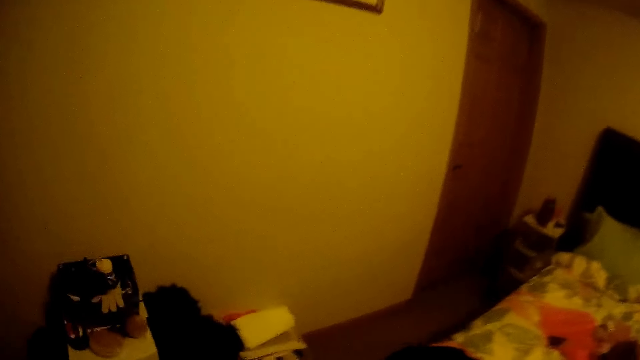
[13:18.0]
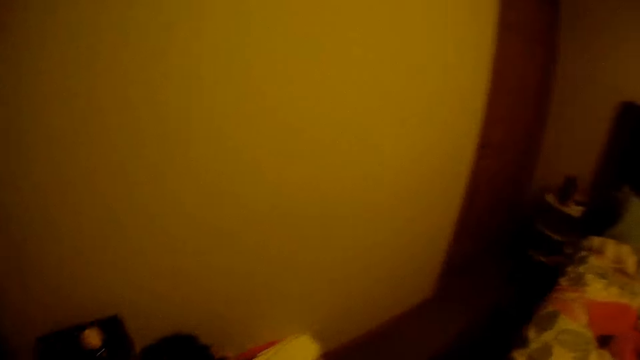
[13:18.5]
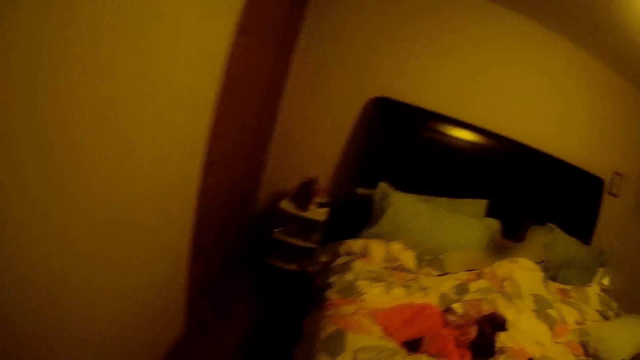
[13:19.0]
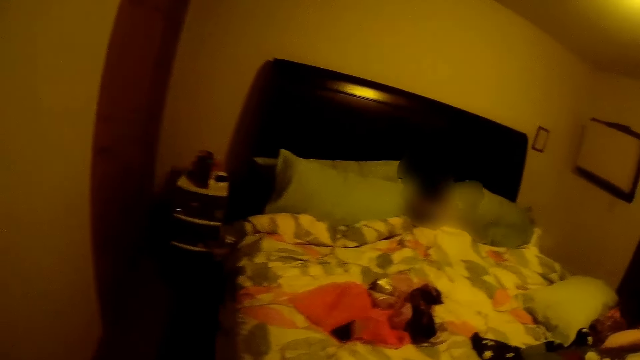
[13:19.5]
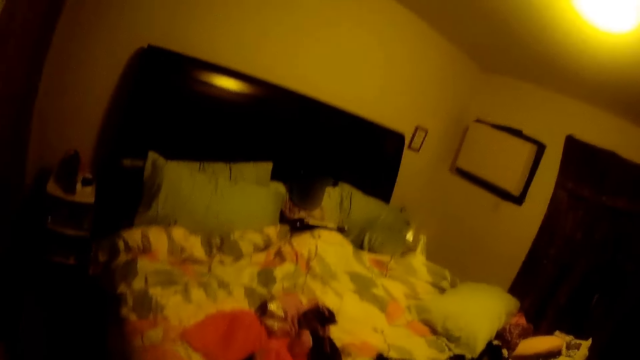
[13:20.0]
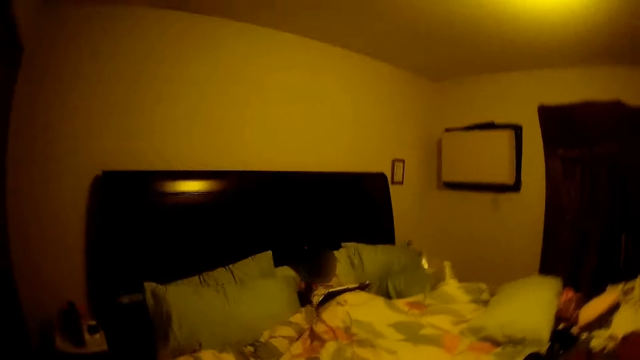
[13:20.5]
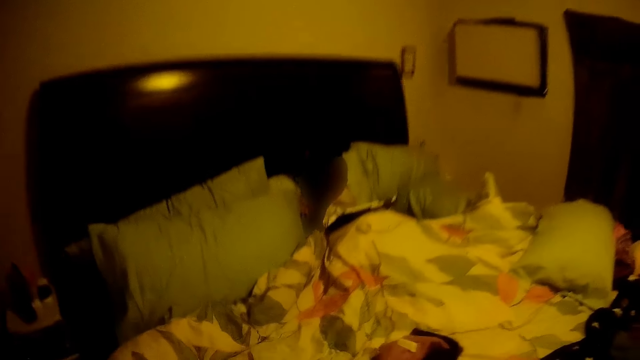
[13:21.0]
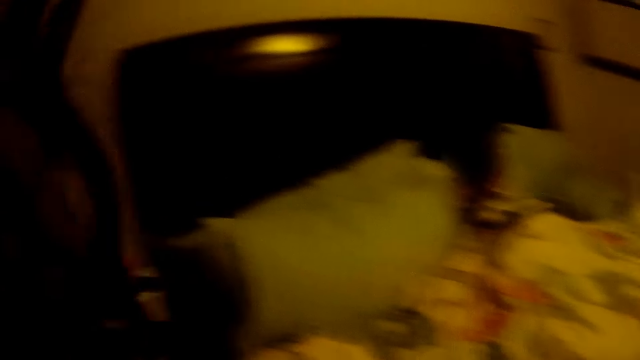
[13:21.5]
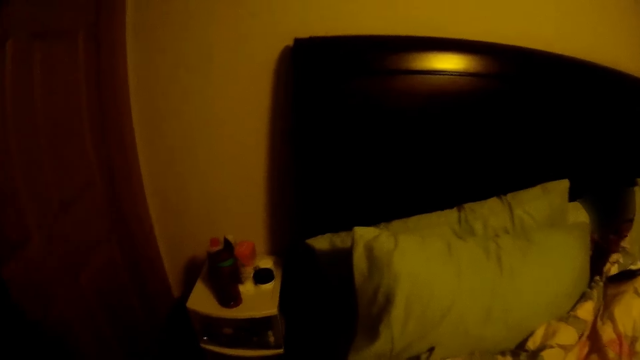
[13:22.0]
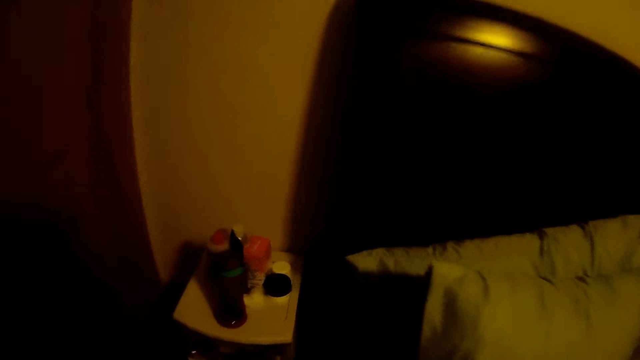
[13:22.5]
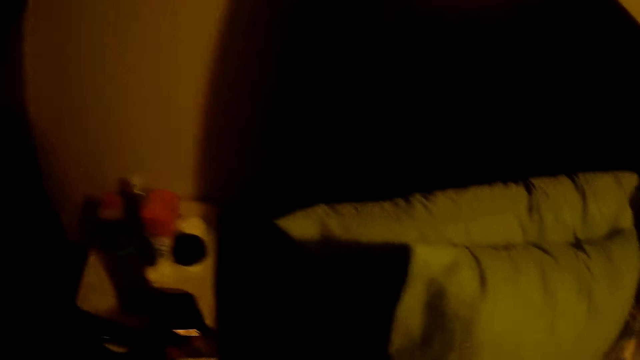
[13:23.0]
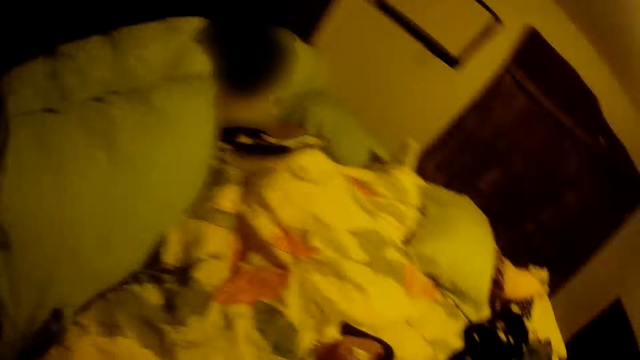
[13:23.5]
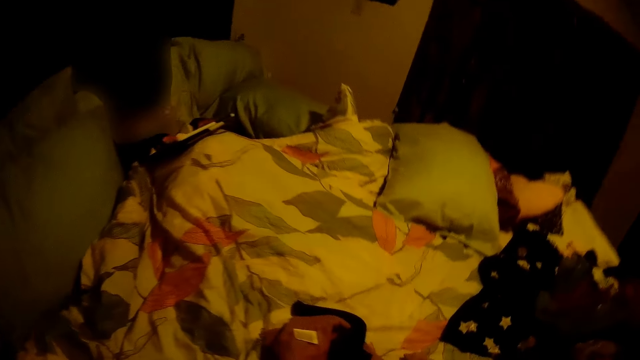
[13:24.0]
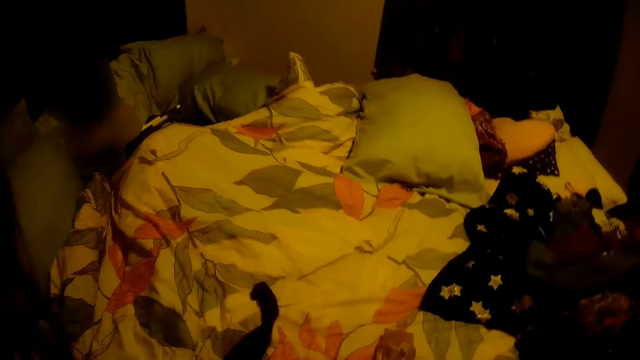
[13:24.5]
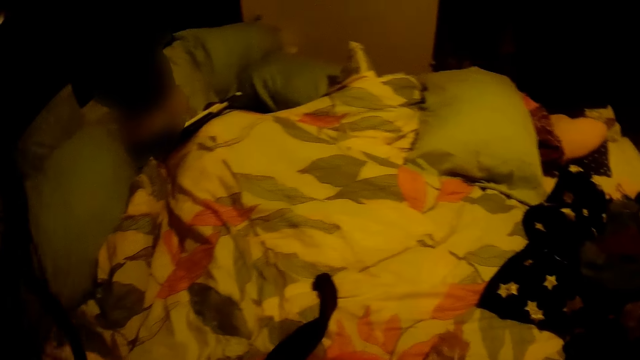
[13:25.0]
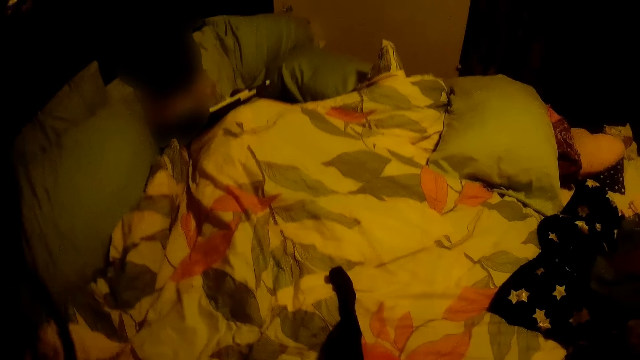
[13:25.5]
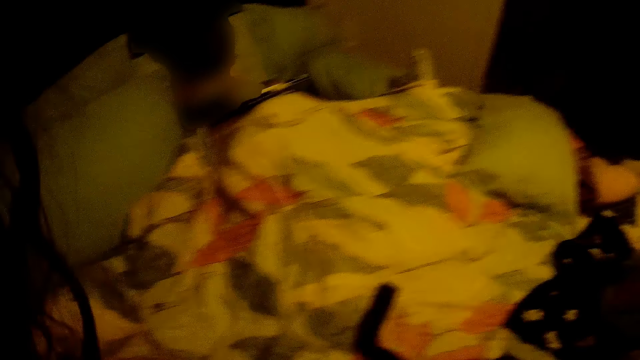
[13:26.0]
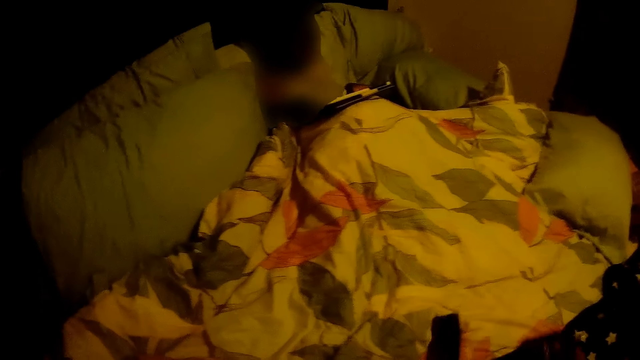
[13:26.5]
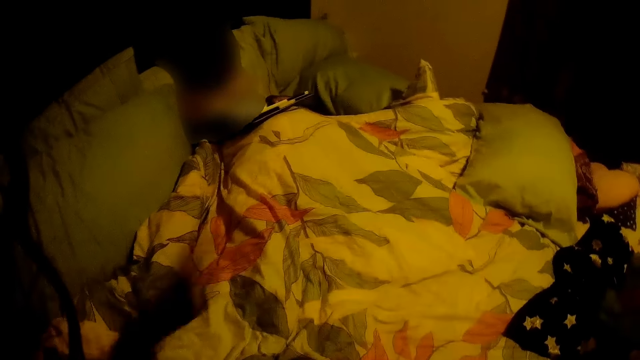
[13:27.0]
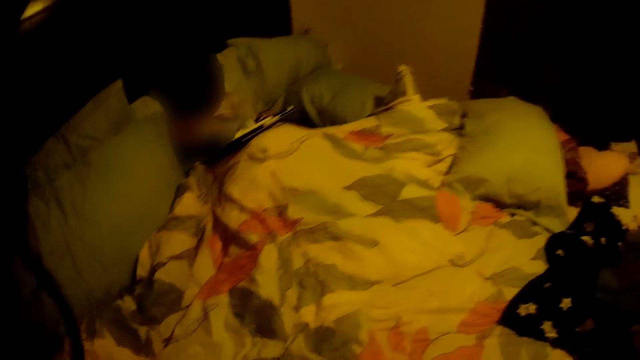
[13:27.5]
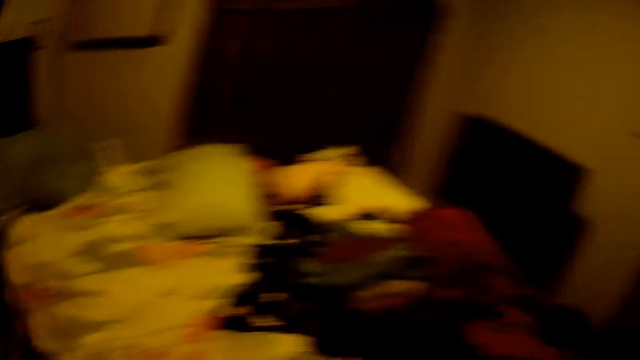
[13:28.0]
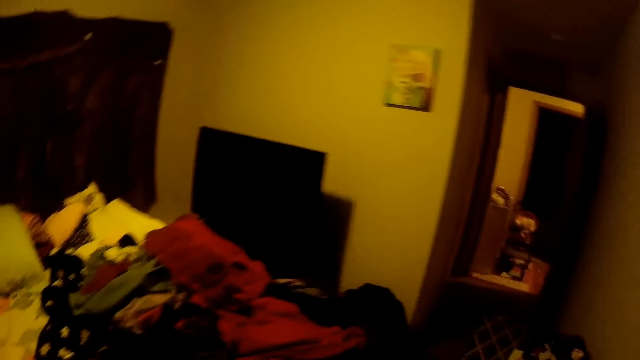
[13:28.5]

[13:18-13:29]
A girl operates her tablet with her right hand. The camera wearer takes a cloth on the bed.

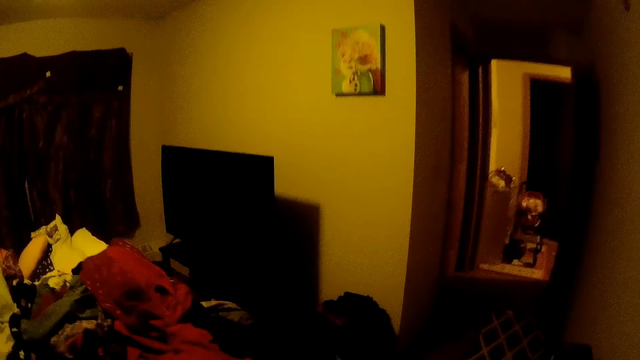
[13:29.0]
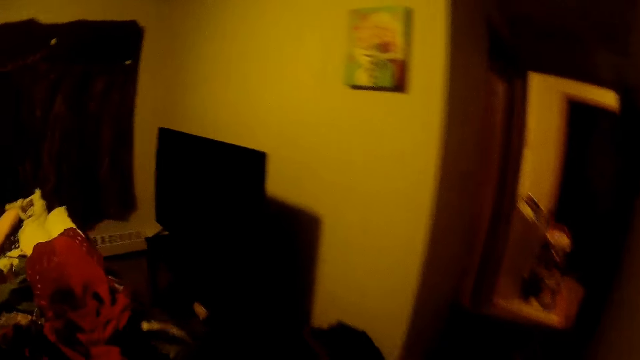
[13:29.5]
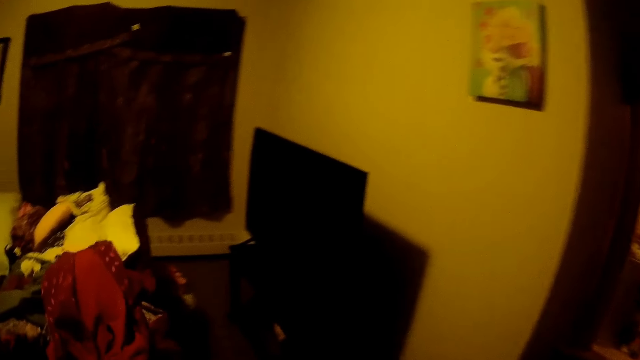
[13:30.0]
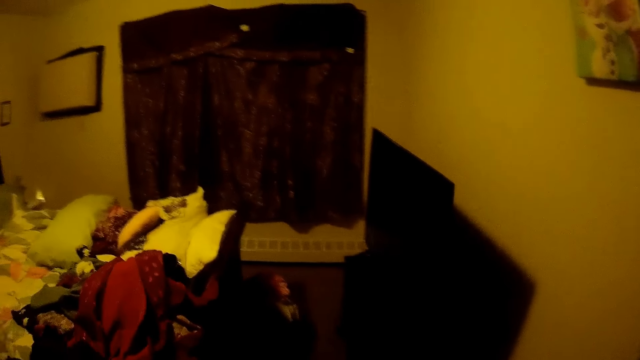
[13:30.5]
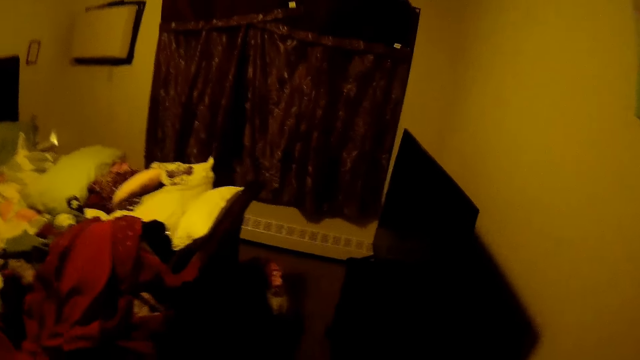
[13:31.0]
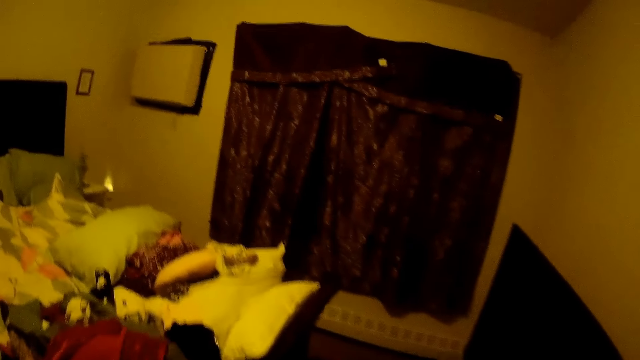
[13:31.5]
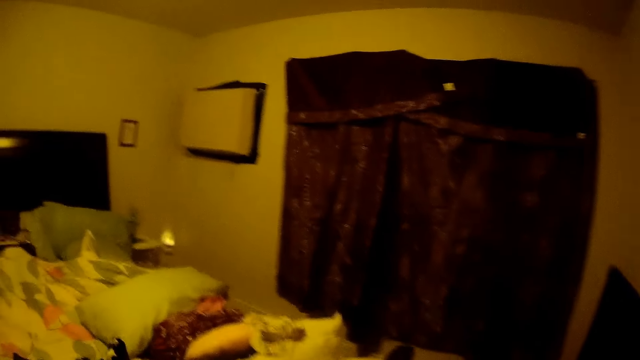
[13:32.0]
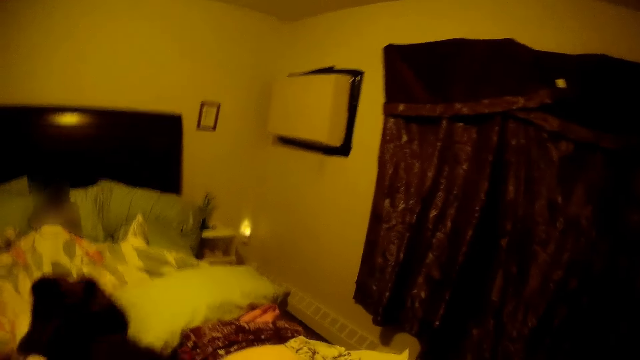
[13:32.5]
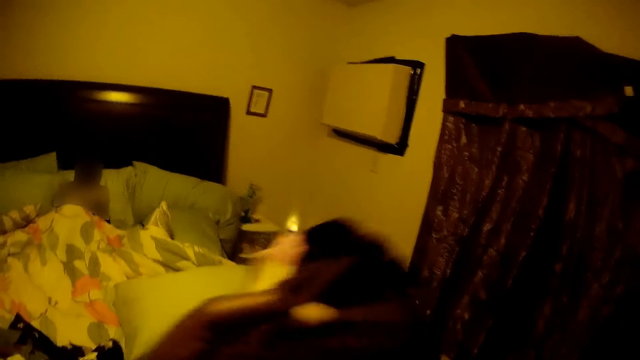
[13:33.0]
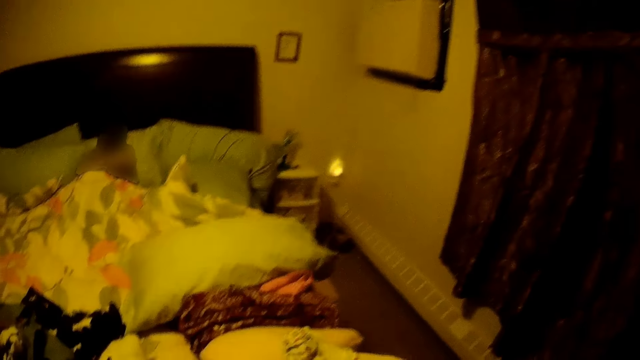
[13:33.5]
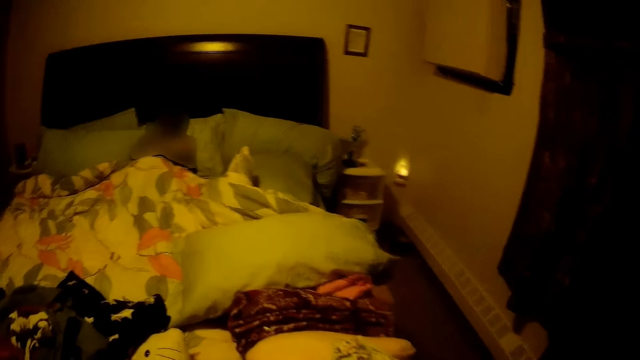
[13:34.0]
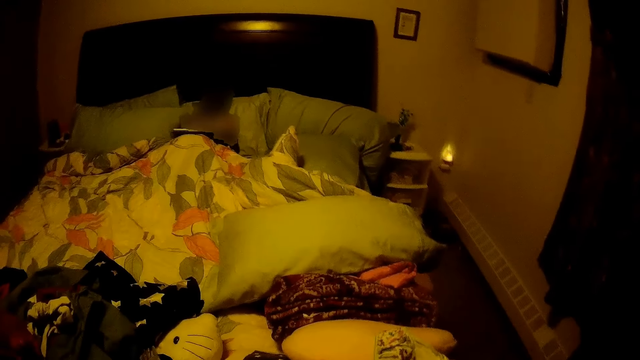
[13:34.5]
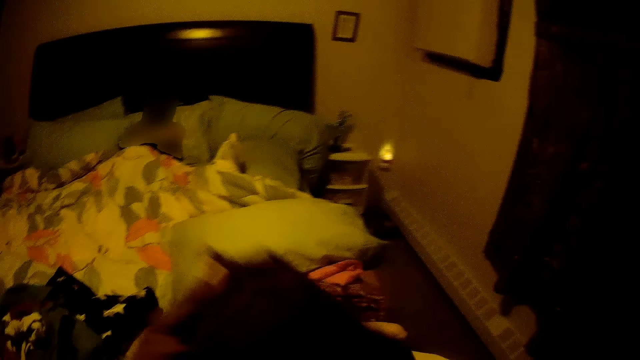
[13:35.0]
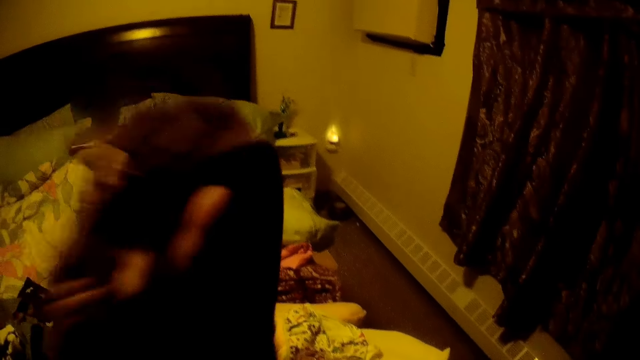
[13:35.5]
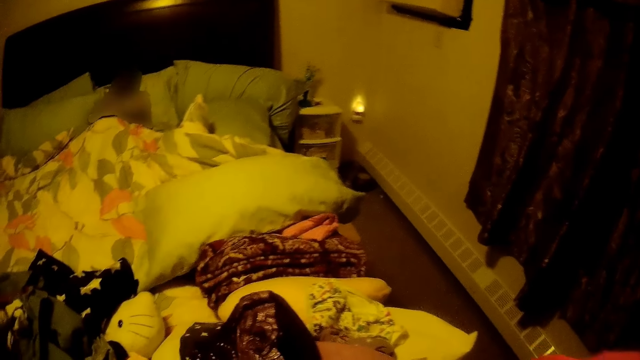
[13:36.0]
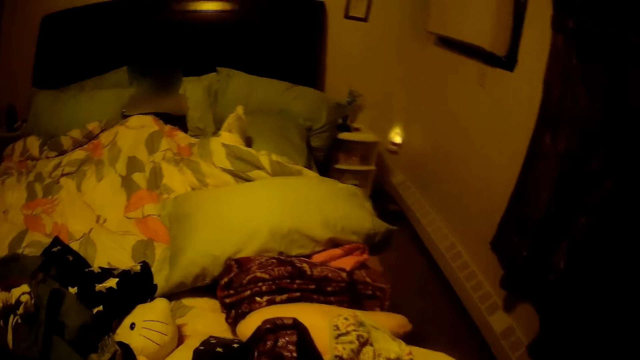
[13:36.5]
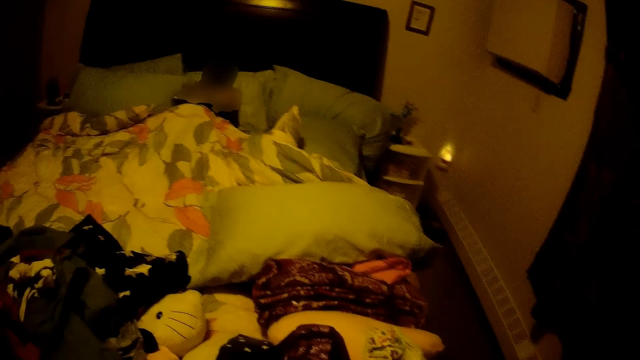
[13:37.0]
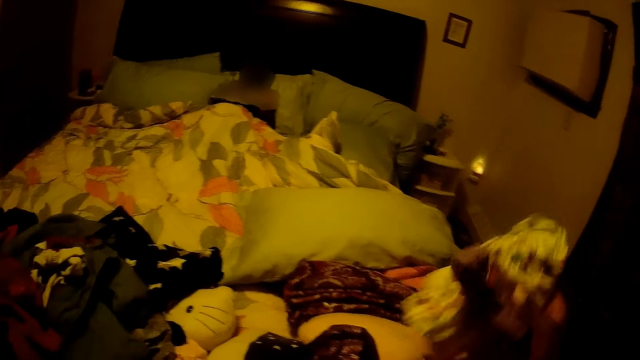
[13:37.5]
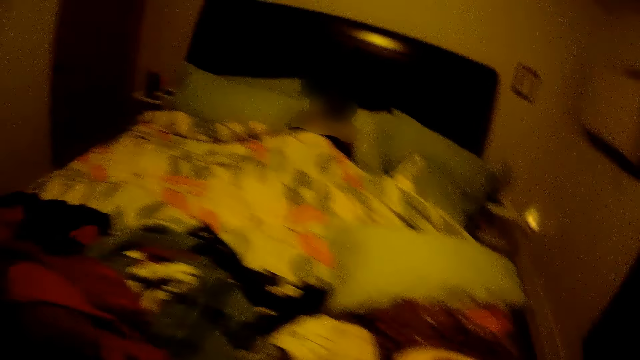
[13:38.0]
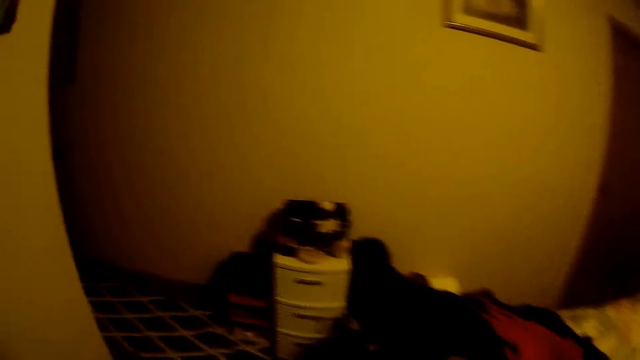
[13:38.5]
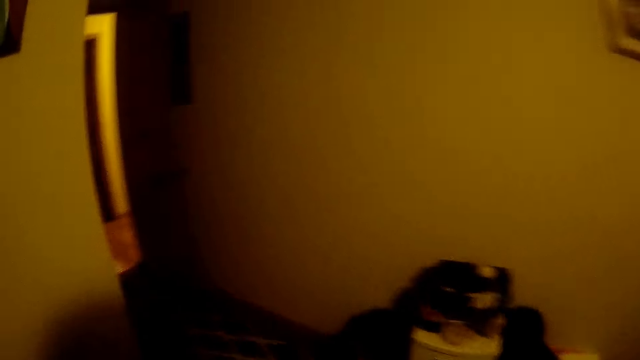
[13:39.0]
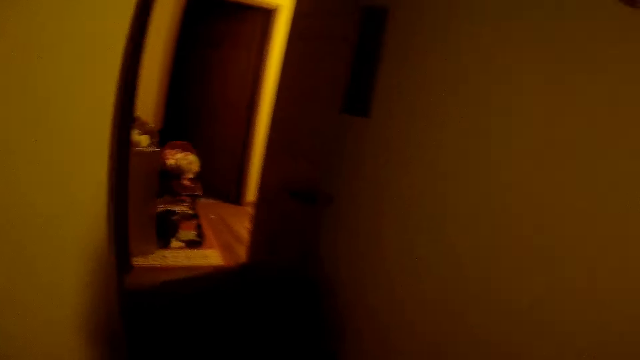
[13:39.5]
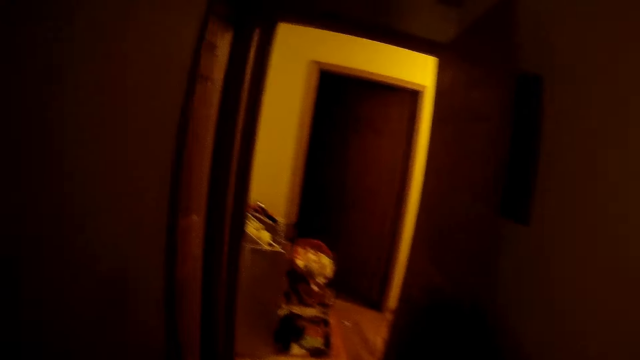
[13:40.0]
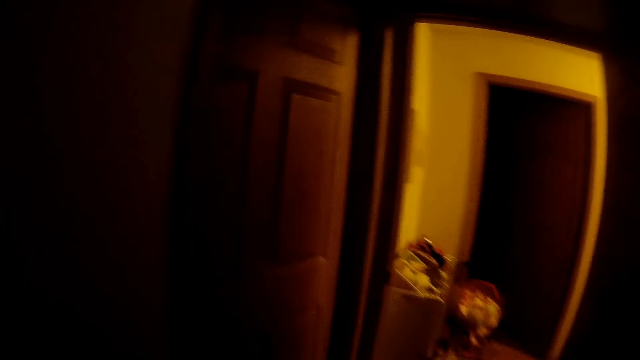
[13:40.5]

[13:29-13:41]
The camera wearer walks around. They arrange the cloth on the bed with both hands.
